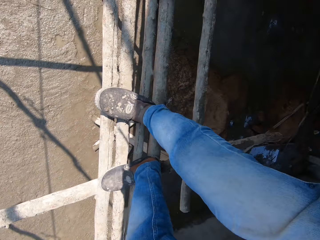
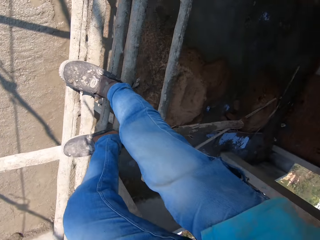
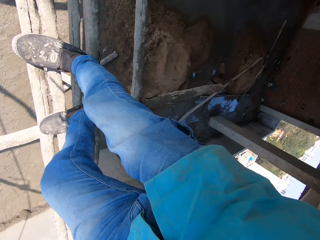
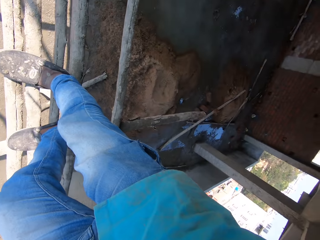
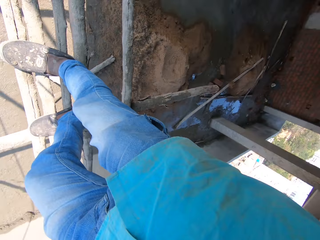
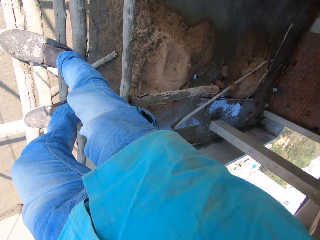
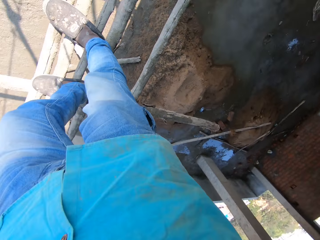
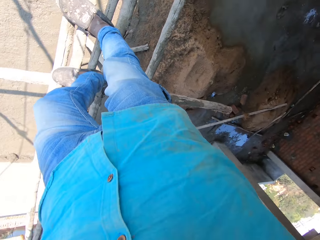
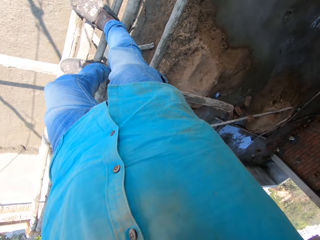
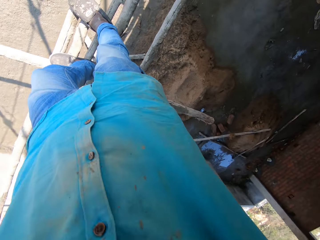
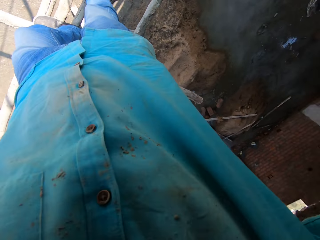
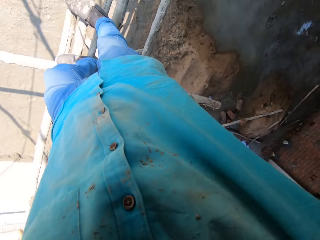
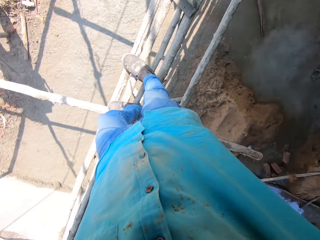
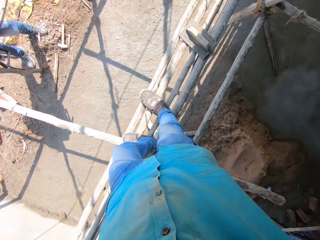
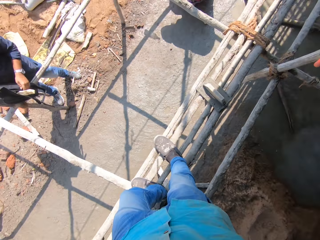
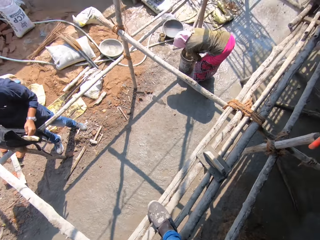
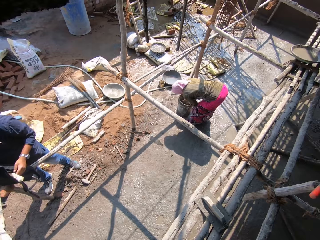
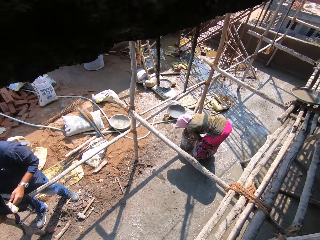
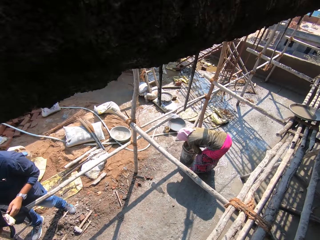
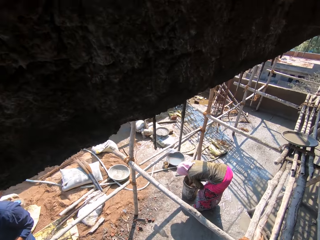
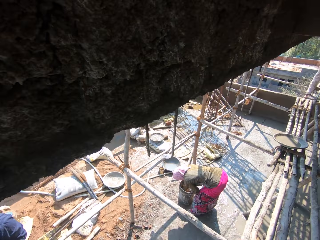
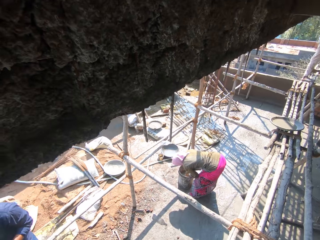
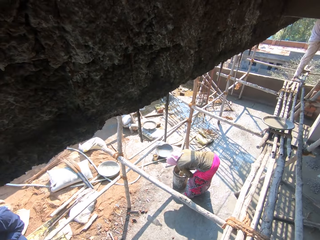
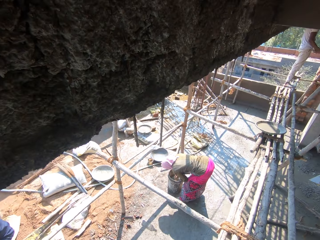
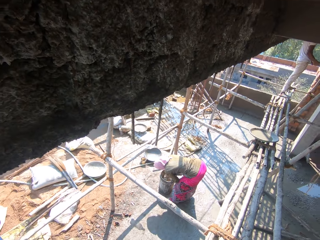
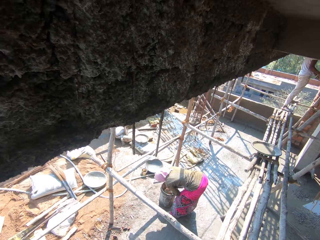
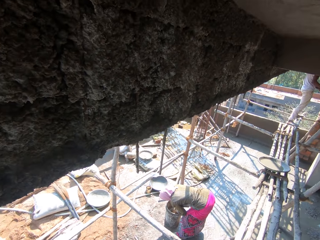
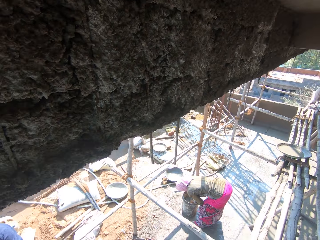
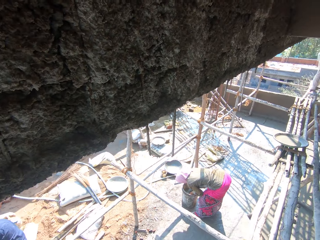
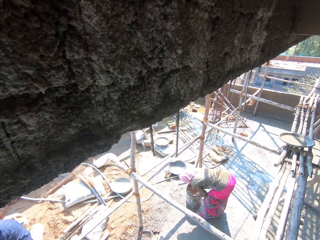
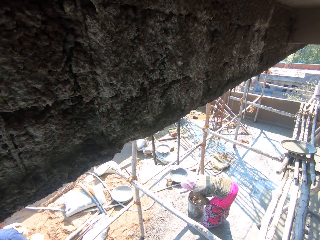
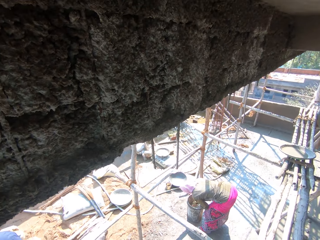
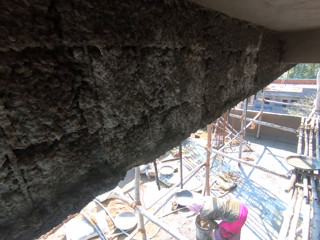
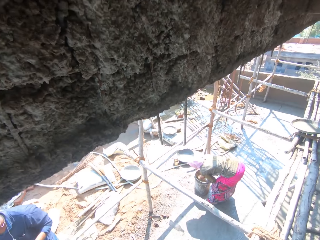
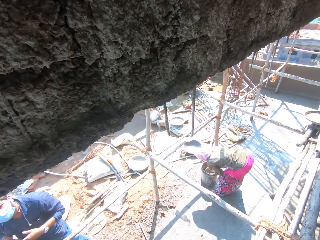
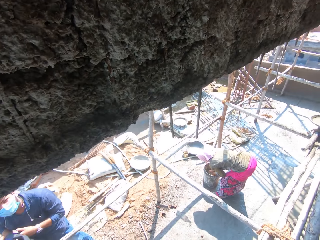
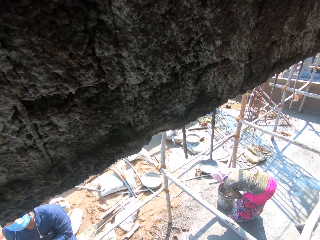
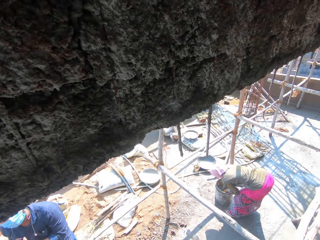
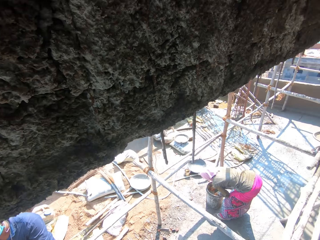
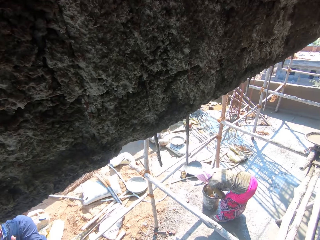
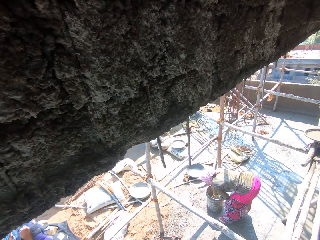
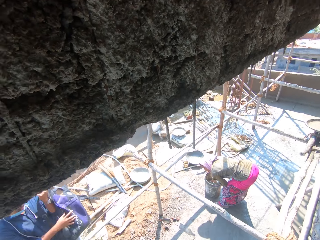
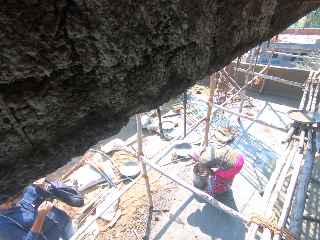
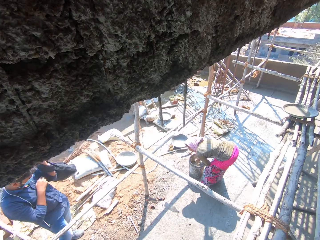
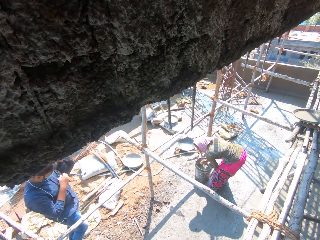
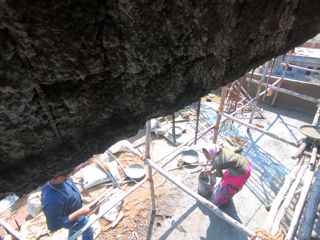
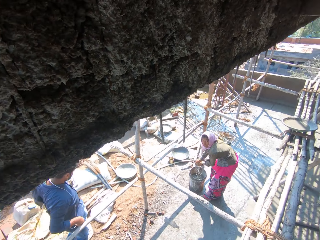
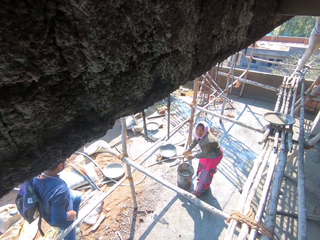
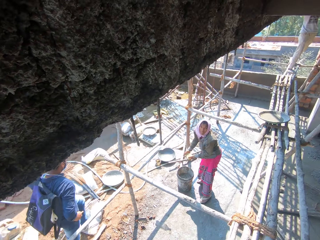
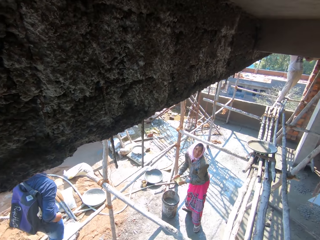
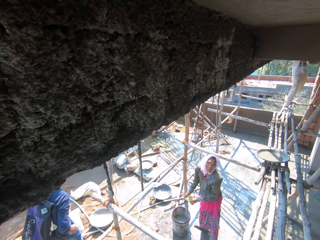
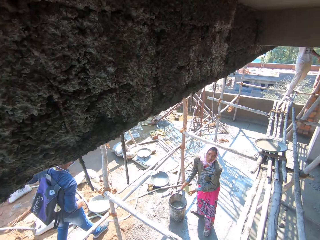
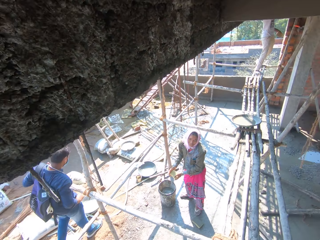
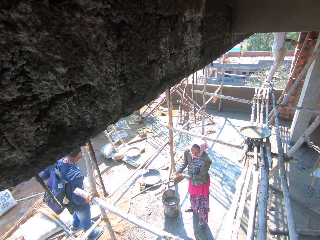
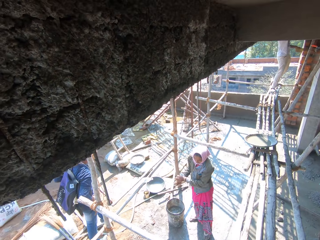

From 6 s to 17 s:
The camera wearer looks around. A person converses with the camera wearer. The camera wearer looks right.

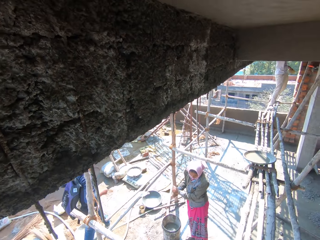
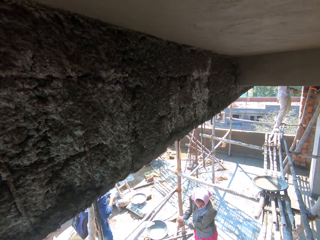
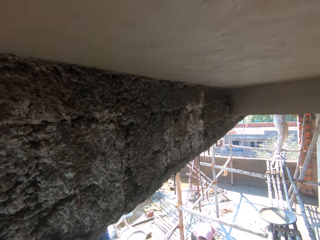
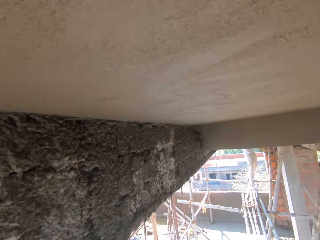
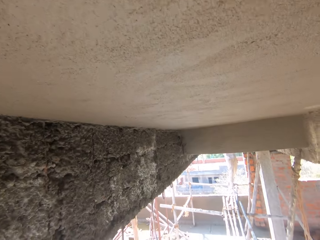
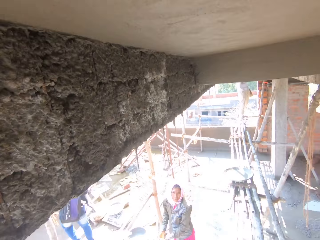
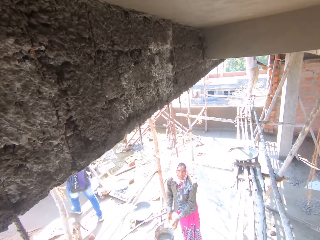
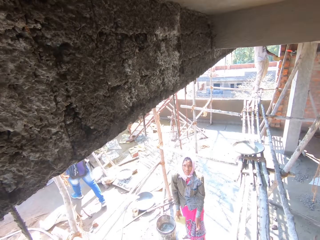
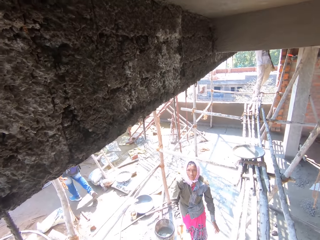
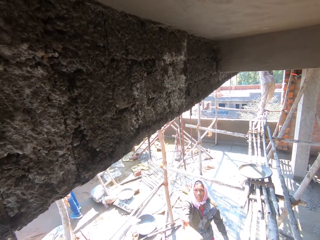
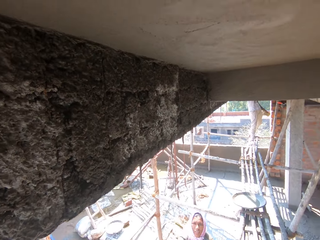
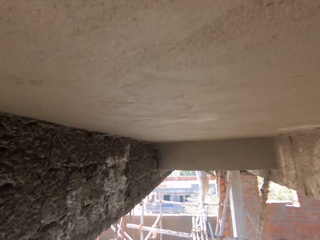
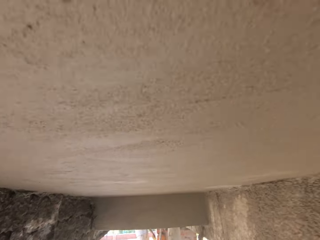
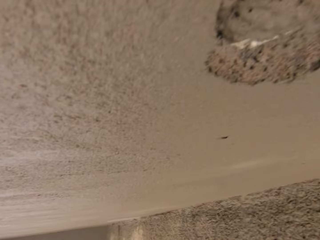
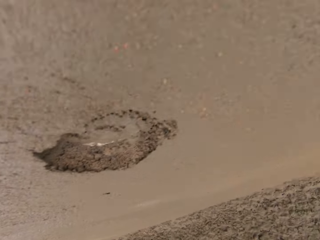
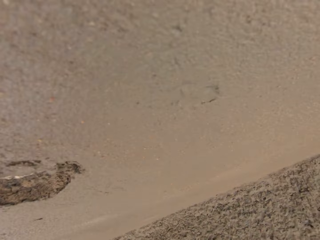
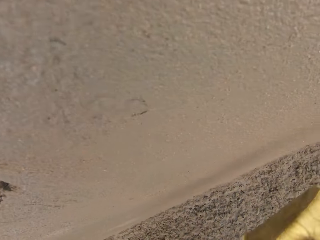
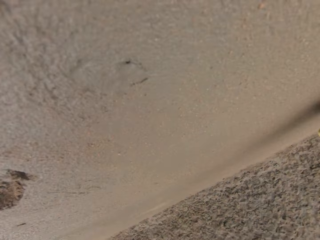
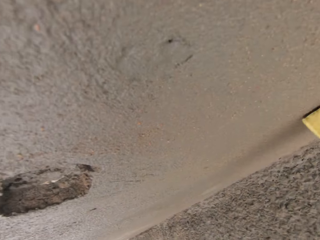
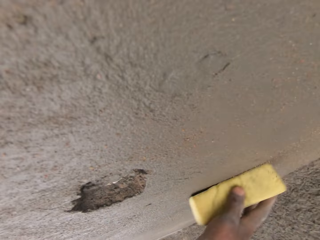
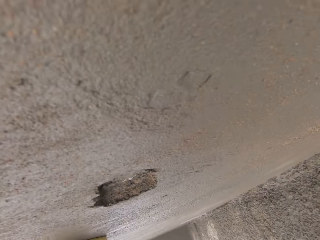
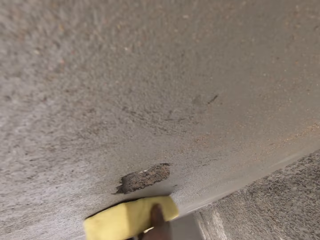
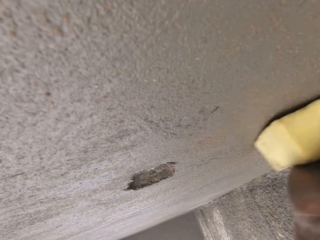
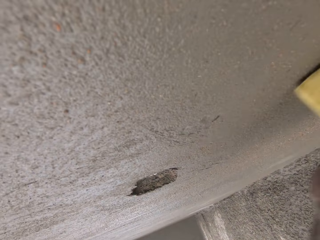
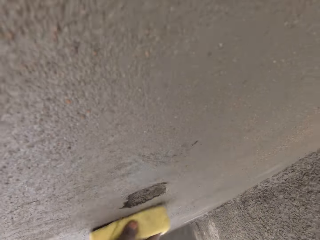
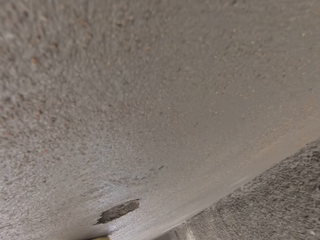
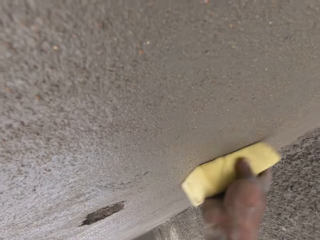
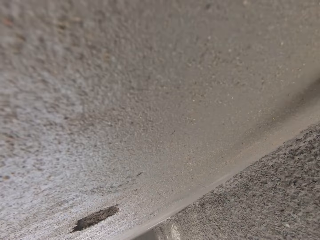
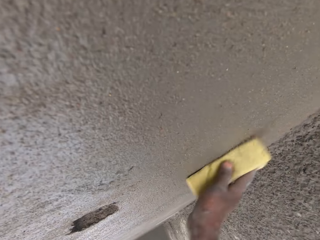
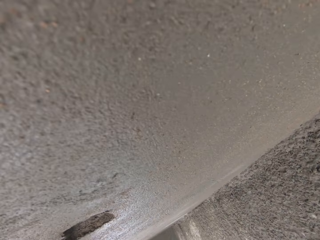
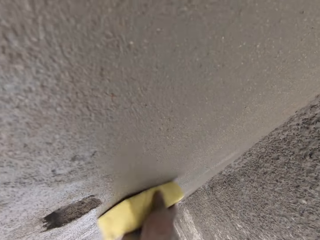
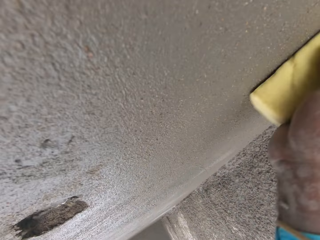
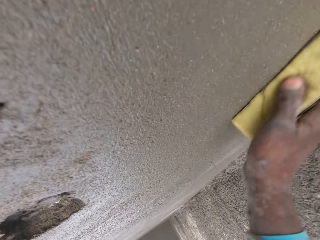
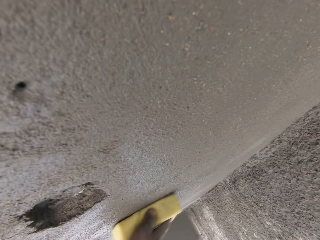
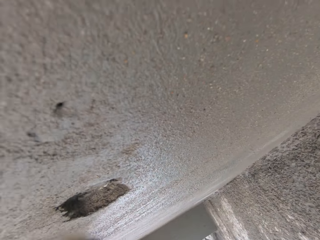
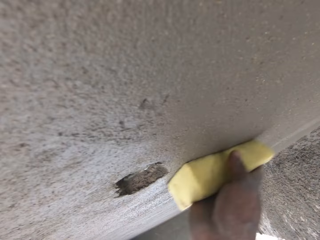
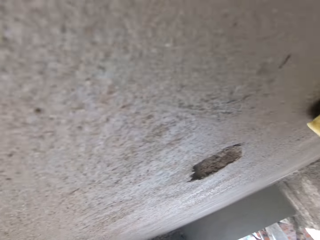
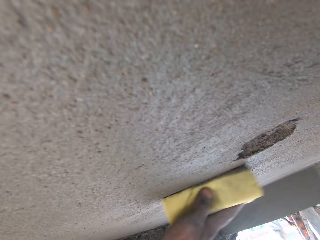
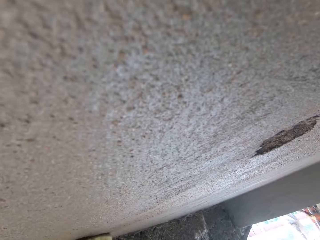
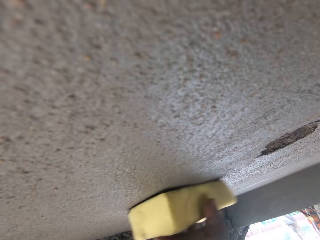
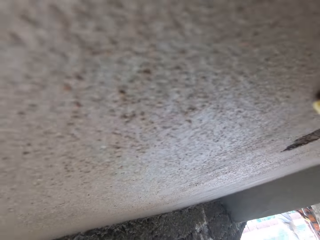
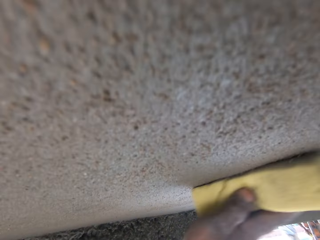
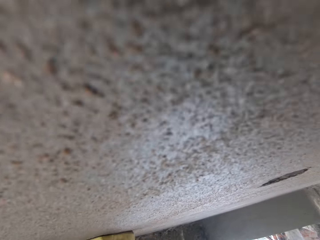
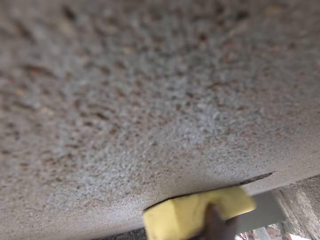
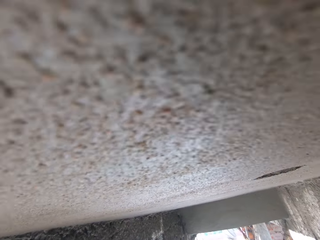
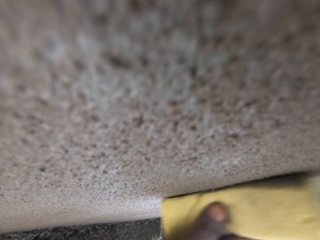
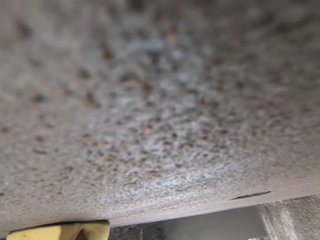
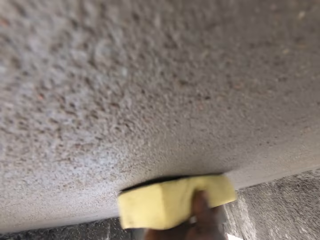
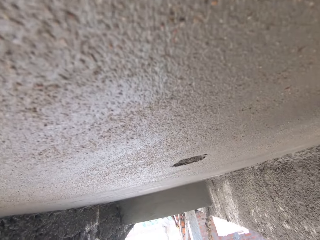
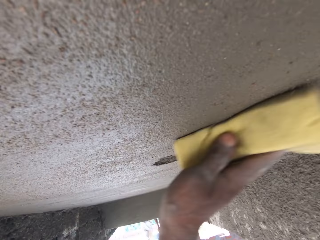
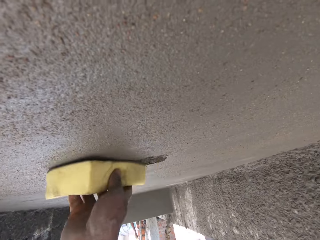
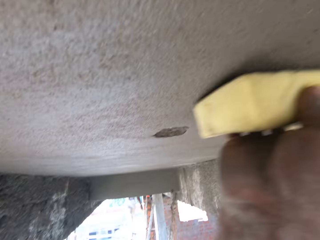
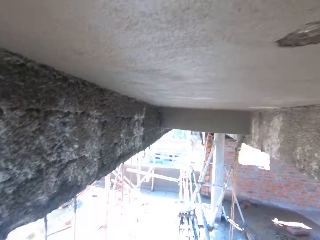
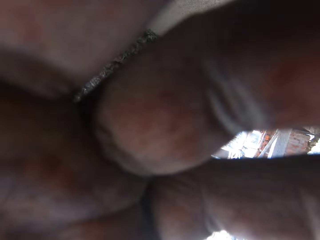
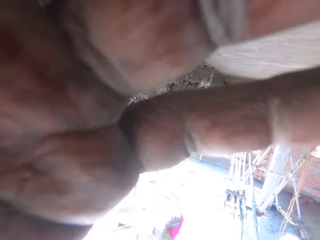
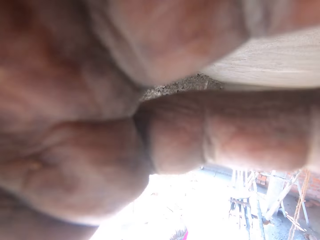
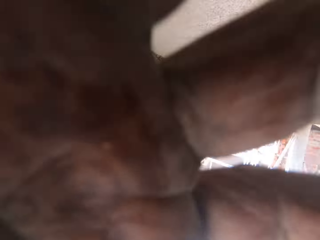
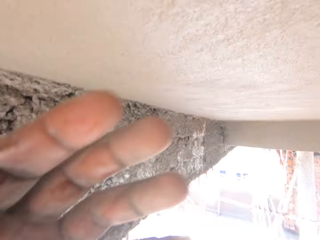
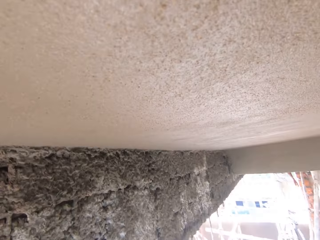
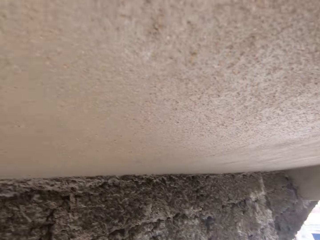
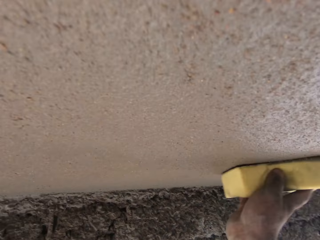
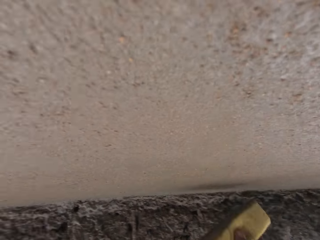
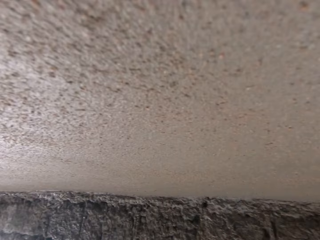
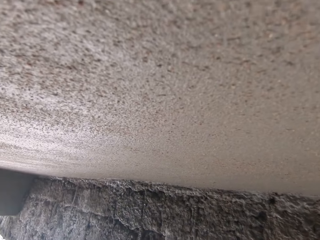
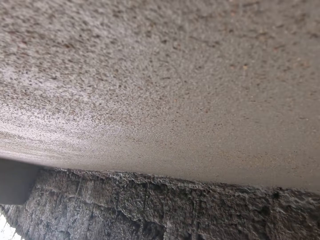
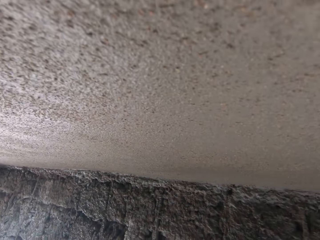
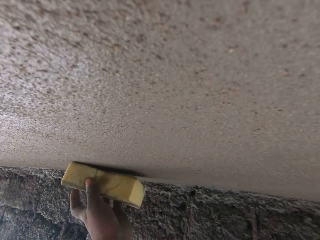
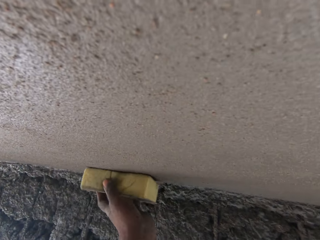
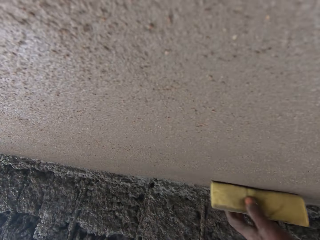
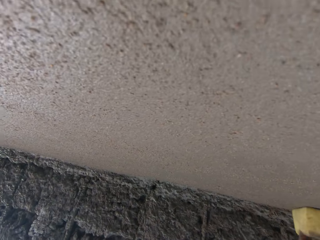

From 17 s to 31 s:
The camera wearer looks up. They smoothen the wall and clean the upper floor.
